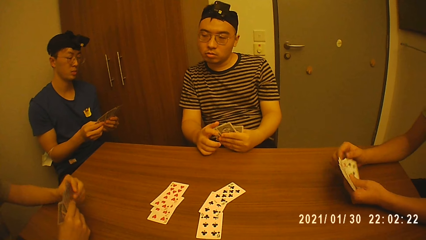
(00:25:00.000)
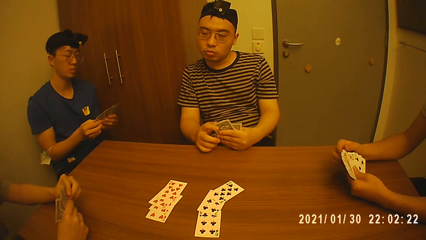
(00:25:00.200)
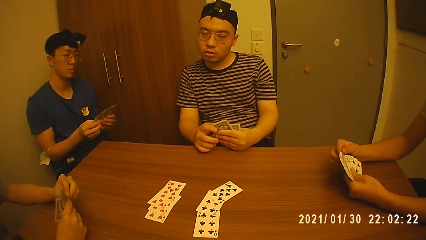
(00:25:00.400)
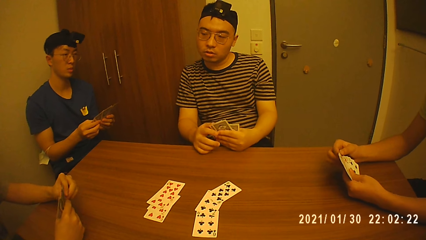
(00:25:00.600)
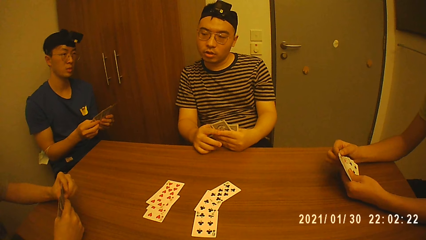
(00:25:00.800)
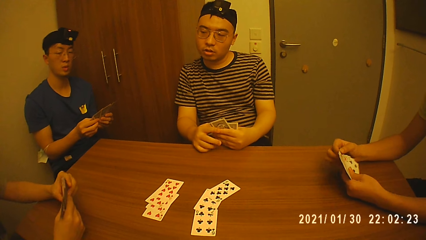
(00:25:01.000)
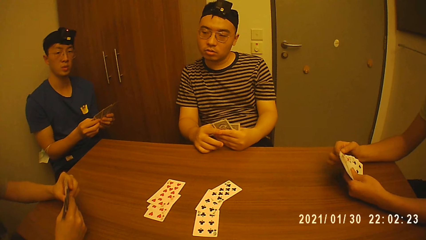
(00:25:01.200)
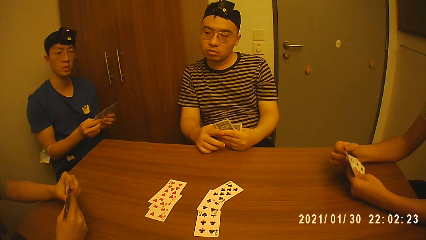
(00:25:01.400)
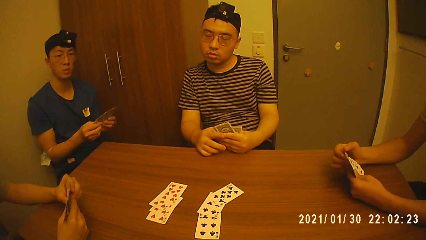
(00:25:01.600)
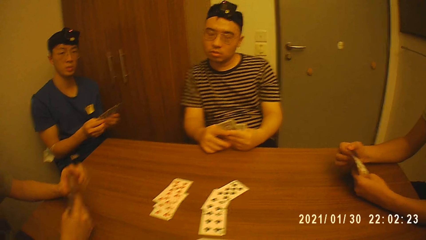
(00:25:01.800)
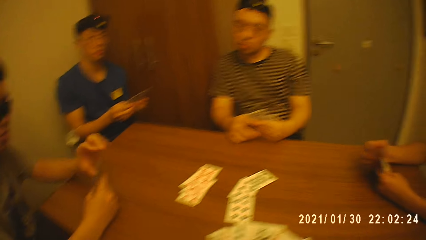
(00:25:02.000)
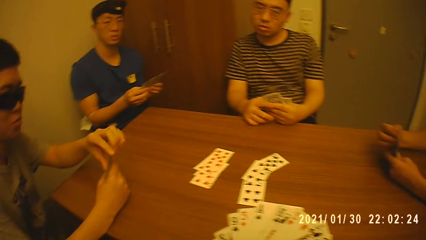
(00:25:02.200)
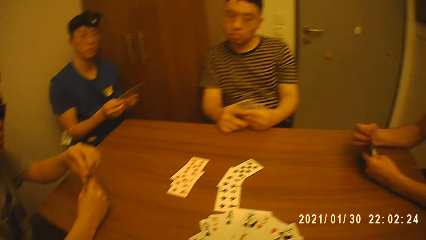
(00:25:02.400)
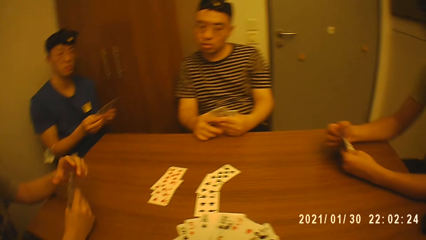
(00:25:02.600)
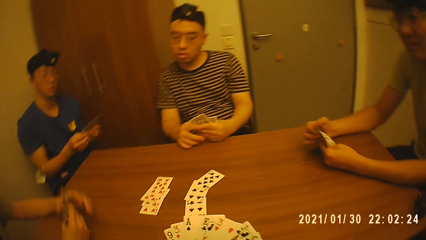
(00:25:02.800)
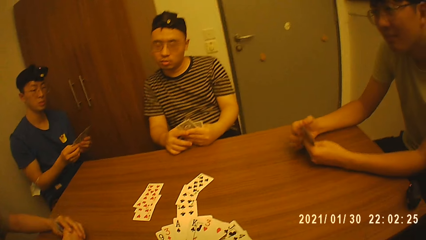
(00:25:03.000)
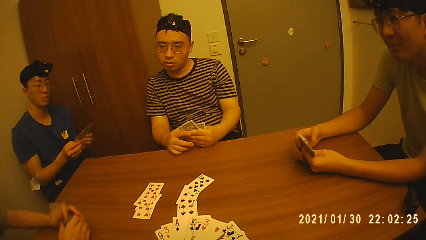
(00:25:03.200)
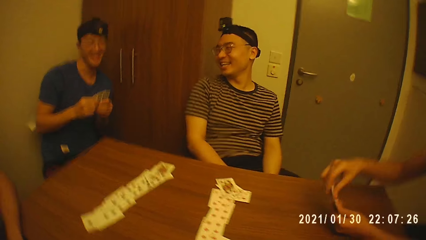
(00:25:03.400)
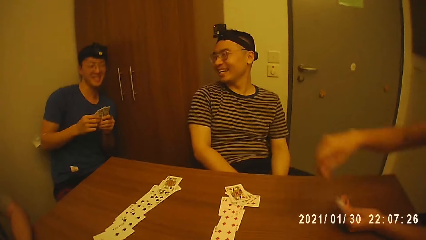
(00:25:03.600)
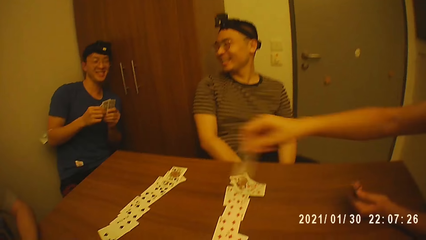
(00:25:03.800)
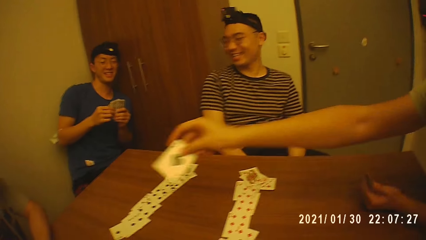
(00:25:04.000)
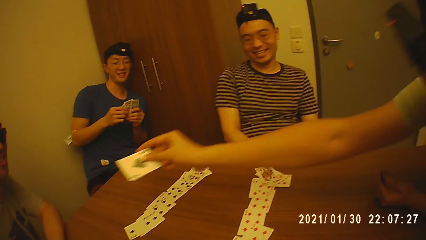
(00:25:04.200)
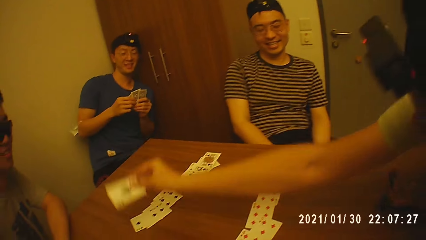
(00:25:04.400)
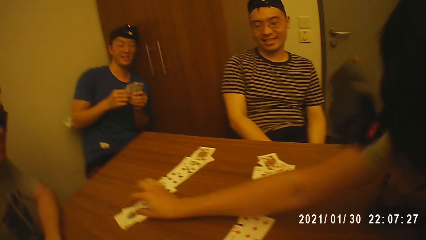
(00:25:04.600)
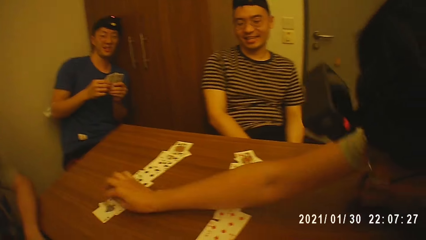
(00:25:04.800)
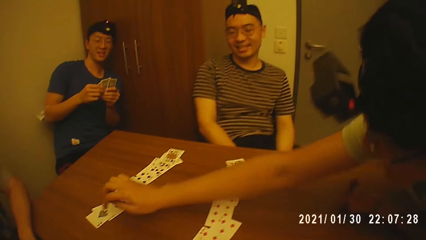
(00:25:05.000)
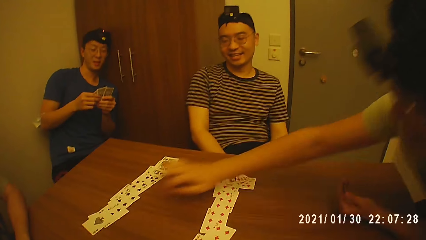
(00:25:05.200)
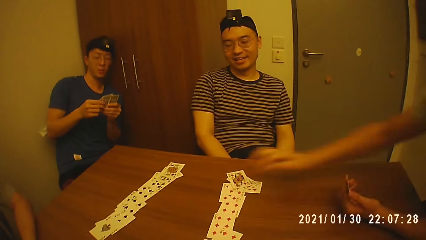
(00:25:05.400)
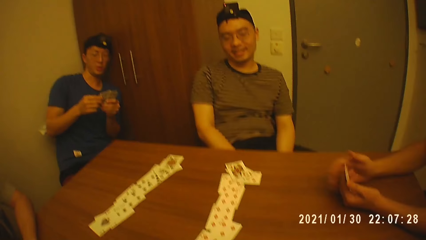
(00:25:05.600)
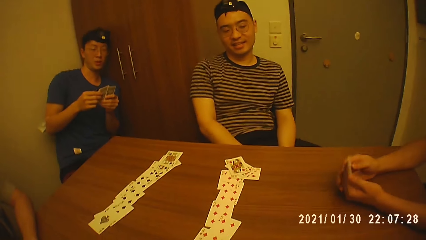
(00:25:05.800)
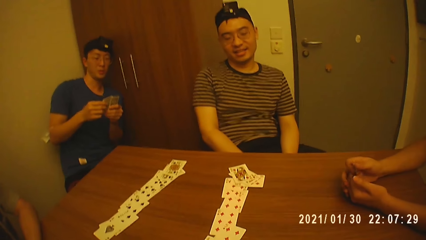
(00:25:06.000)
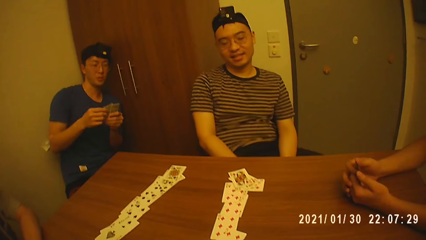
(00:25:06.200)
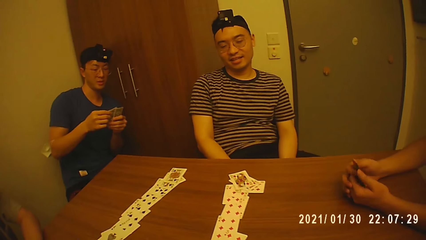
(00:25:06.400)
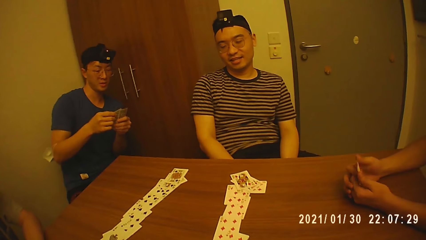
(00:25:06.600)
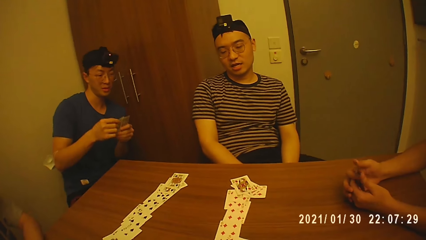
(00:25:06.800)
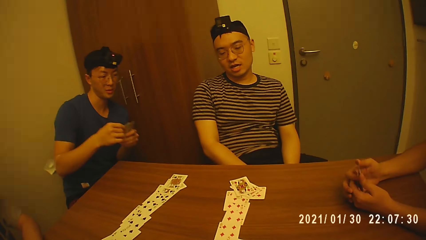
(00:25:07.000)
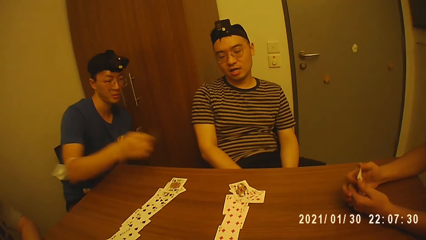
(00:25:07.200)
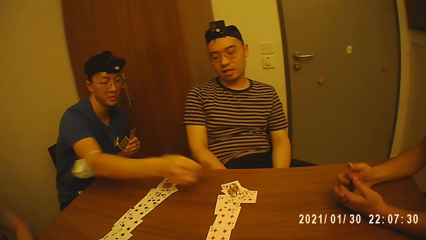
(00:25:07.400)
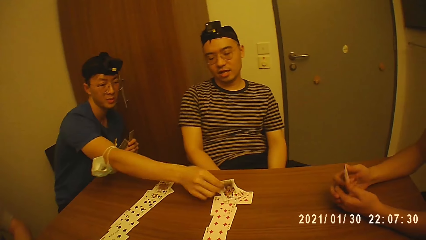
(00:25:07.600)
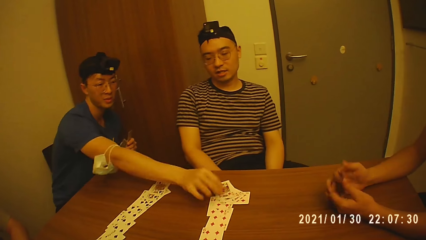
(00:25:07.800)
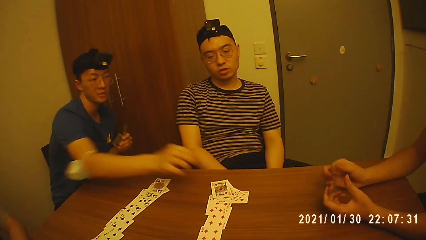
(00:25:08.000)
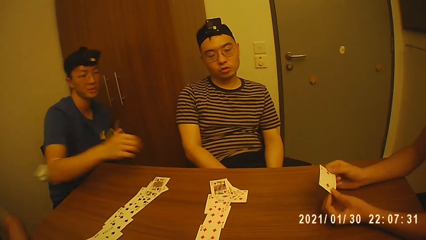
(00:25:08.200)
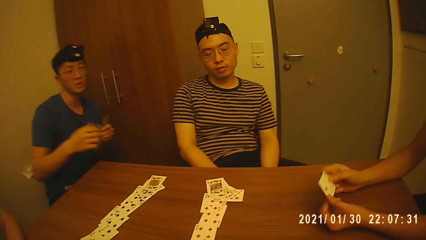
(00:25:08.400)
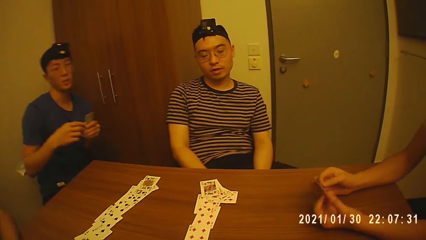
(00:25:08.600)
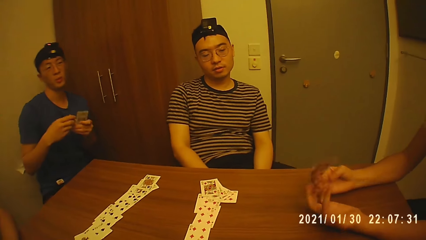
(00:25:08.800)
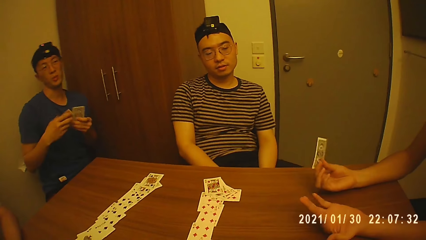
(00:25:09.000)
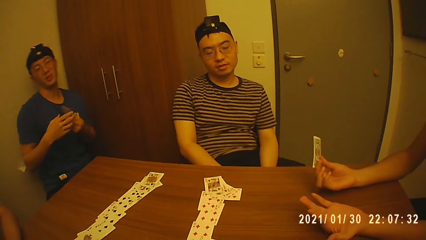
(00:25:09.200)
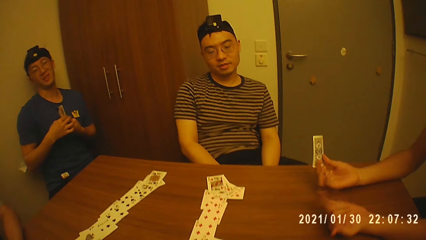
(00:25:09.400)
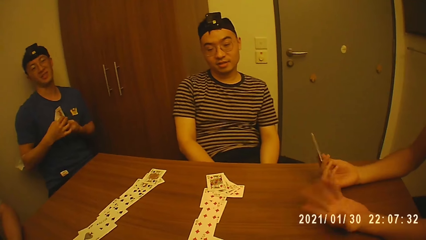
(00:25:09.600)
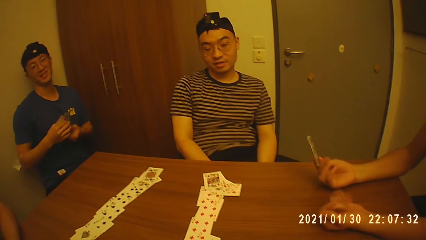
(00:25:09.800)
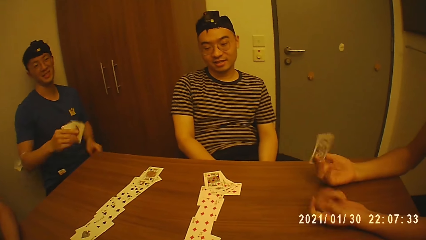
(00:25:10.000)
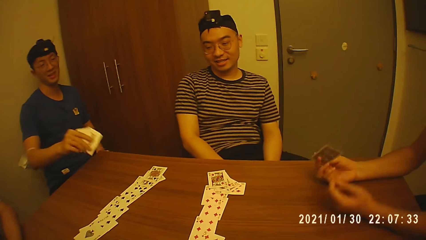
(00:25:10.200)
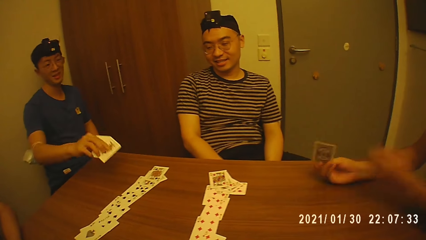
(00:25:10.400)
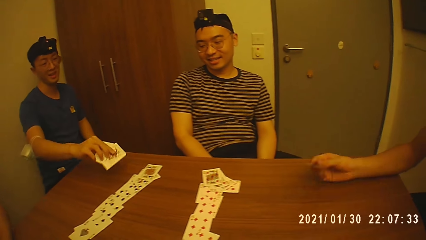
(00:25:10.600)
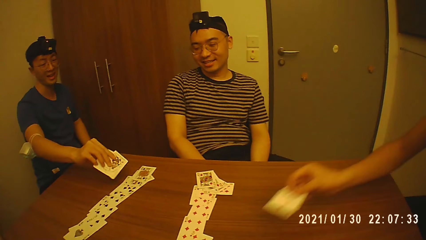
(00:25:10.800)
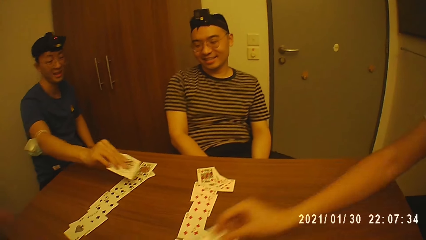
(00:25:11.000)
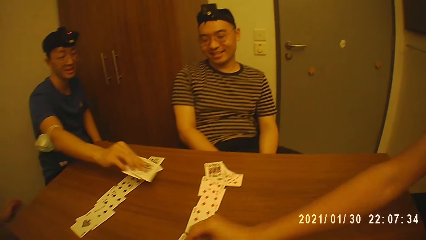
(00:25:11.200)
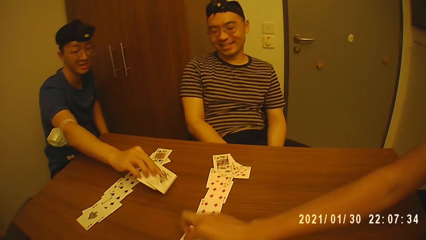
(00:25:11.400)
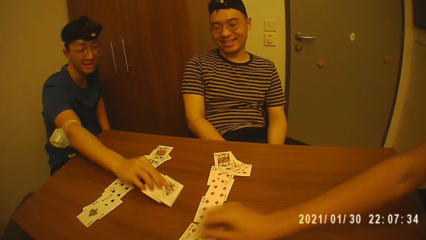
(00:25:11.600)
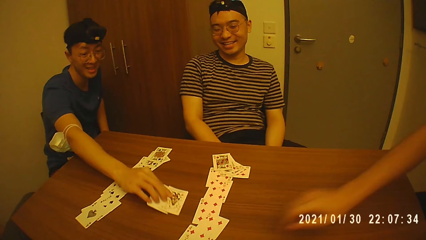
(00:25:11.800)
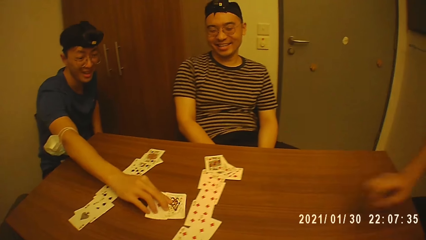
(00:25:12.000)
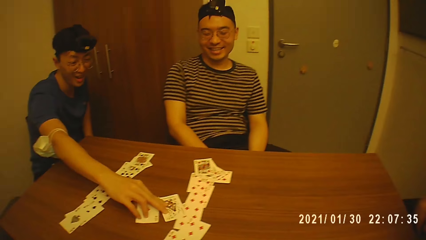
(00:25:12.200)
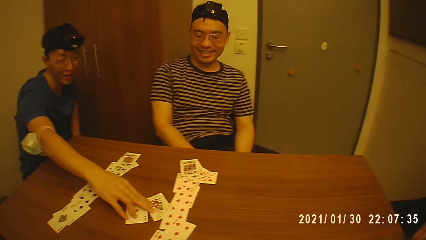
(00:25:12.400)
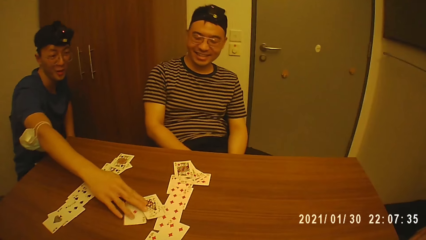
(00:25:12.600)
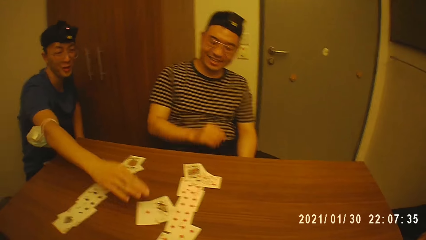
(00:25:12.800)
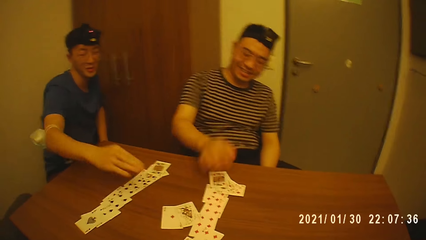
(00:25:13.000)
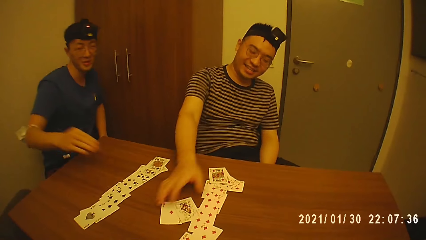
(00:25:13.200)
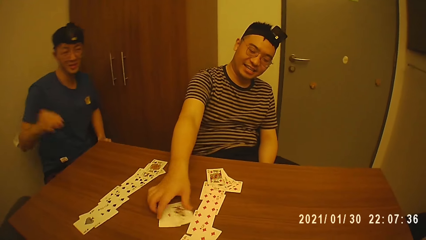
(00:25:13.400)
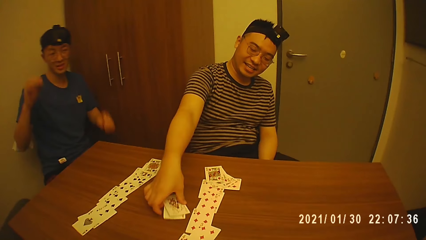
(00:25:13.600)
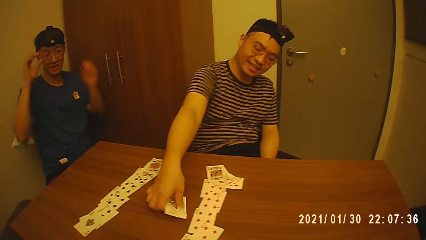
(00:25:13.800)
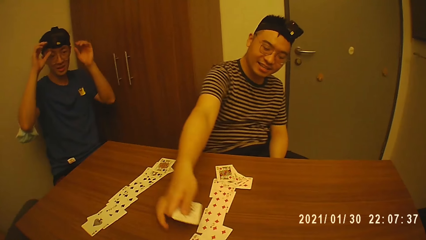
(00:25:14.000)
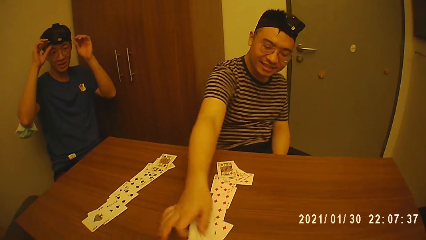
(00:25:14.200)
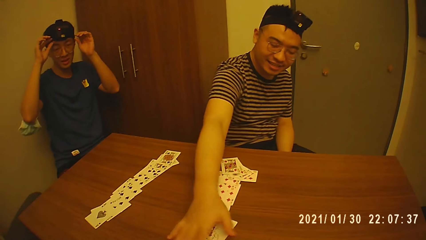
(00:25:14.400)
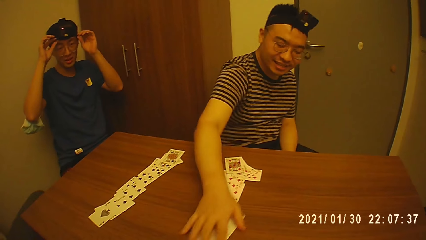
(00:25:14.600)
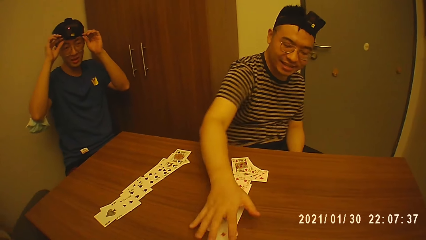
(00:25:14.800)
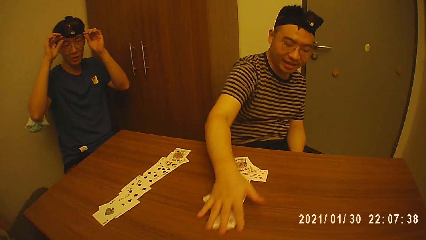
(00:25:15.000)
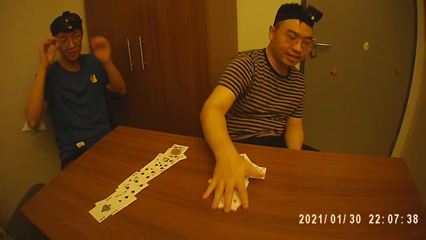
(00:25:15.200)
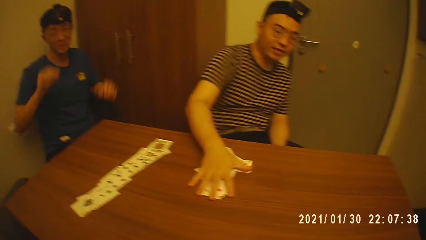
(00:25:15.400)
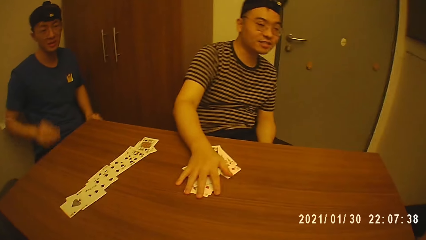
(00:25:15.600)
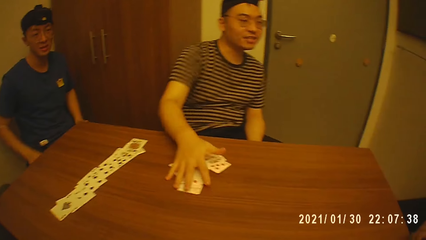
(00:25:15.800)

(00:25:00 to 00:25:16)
A man talks to another man. A third man holds the cards with both hands. A fourth man picks a card from his left hand with his right hand, drops the card on the table with his right hand, and holds the card with both hands. A fifth man picks a card from his left hand with his right hand, drops the card on the table with his right hand, and holds the cards with both hands. The fourth man holds the card with his right hand. The fifth man passes the cards from his left hand to his right hand. The fourth man touches the card and drops the card on the table with his right hand. The fifth man drops the cards on the table with his right hand. A sixth man arranges the cards on the table with his right hand. The first man takes the card. The fifth man adjusts his camera with both hands.
